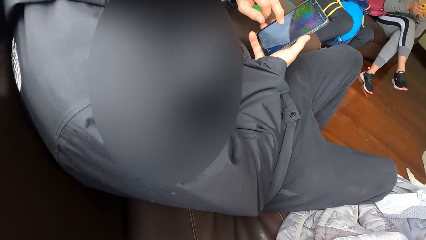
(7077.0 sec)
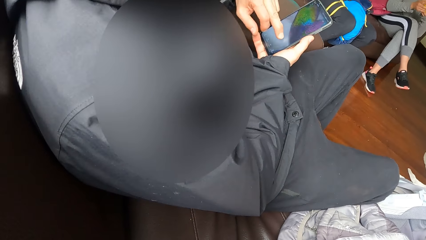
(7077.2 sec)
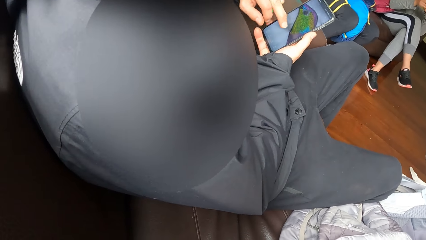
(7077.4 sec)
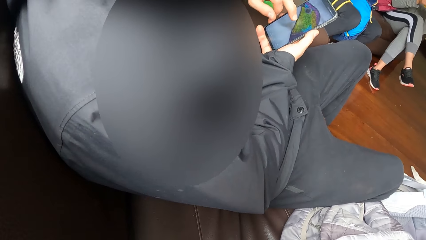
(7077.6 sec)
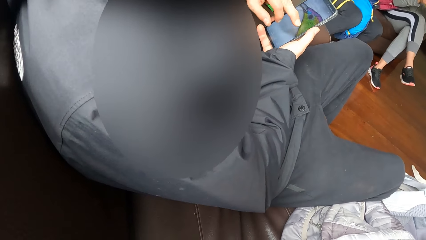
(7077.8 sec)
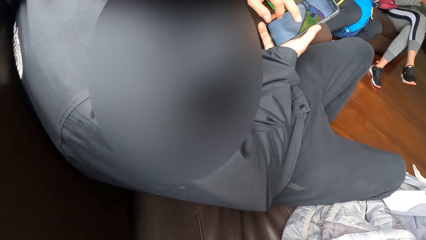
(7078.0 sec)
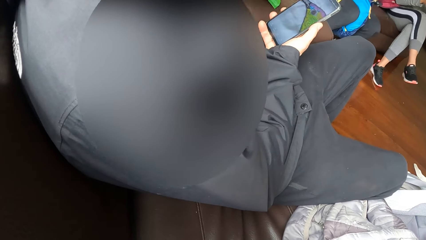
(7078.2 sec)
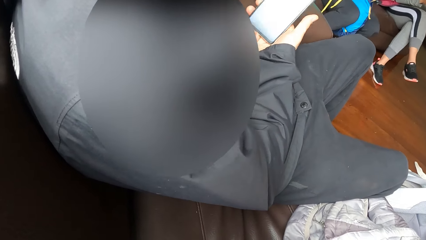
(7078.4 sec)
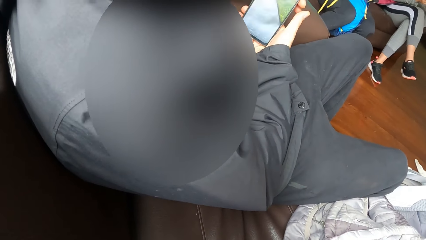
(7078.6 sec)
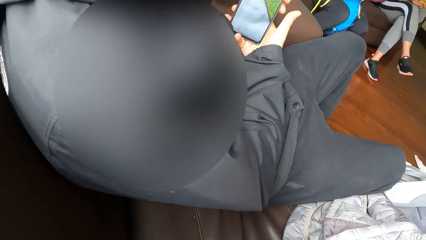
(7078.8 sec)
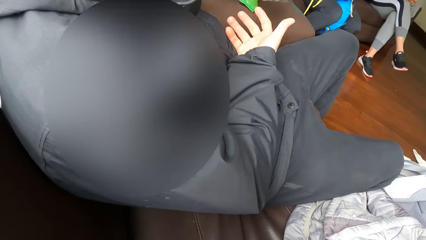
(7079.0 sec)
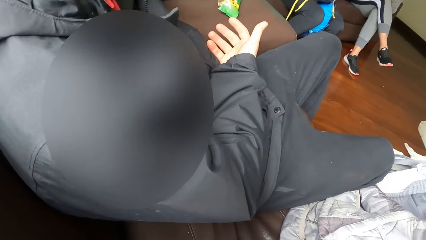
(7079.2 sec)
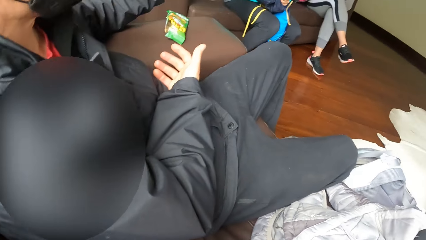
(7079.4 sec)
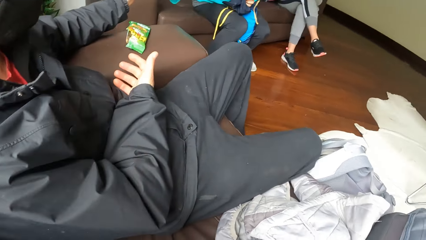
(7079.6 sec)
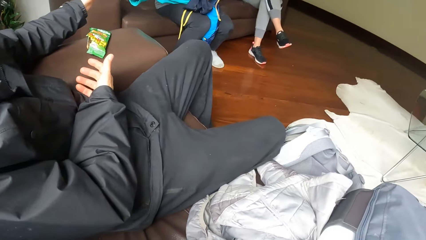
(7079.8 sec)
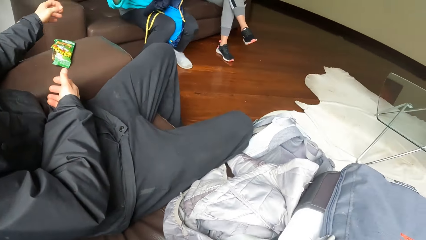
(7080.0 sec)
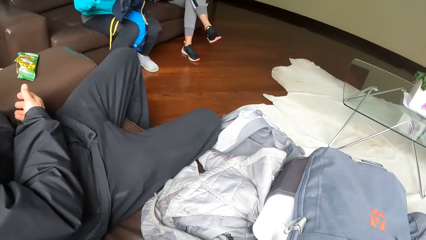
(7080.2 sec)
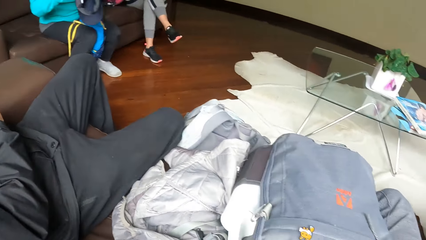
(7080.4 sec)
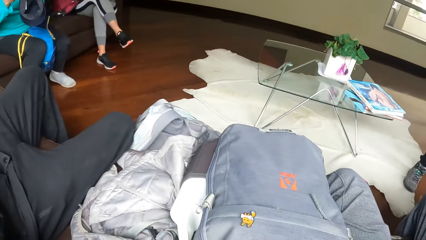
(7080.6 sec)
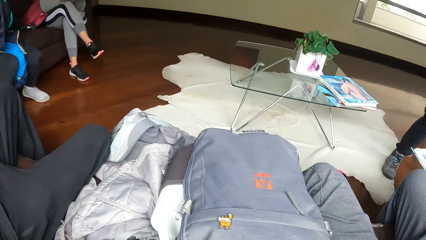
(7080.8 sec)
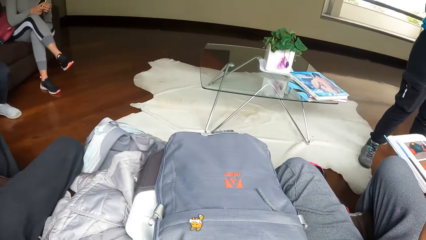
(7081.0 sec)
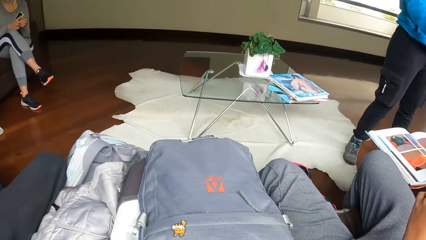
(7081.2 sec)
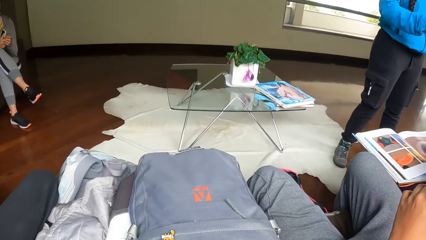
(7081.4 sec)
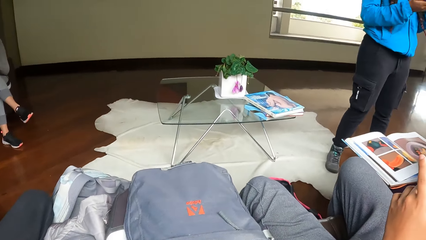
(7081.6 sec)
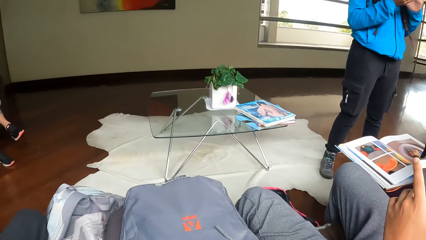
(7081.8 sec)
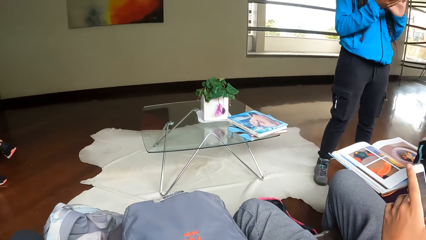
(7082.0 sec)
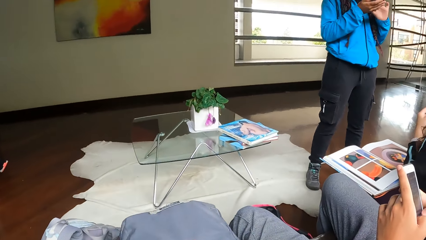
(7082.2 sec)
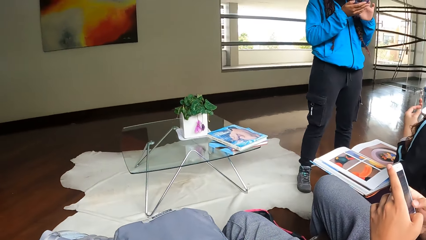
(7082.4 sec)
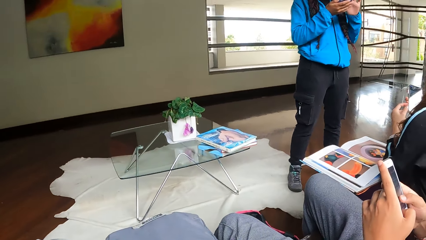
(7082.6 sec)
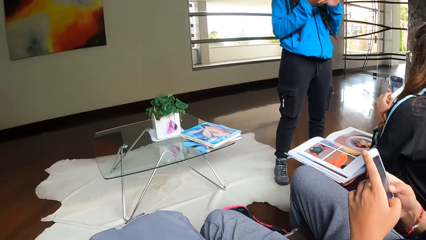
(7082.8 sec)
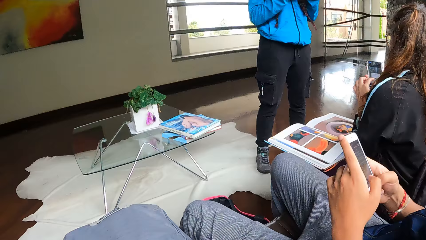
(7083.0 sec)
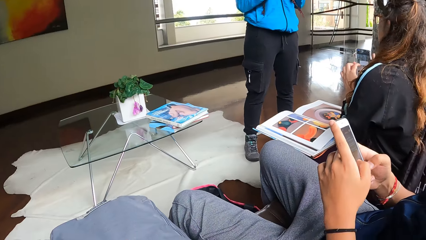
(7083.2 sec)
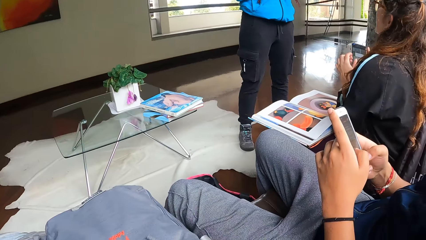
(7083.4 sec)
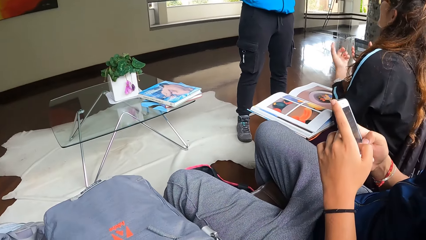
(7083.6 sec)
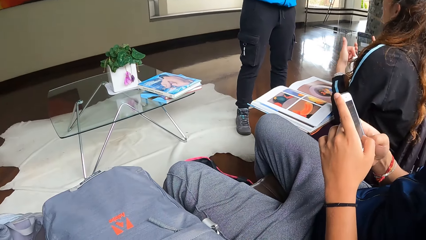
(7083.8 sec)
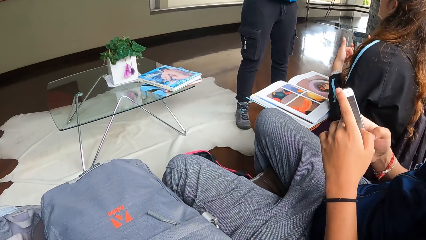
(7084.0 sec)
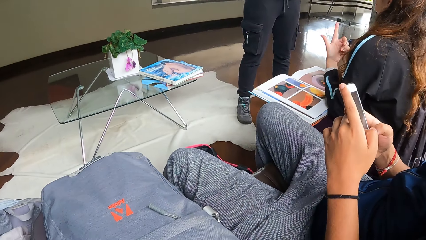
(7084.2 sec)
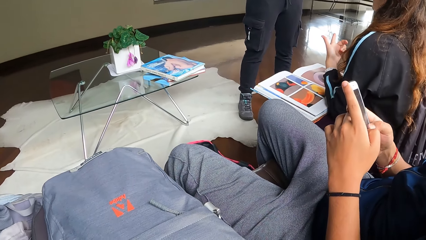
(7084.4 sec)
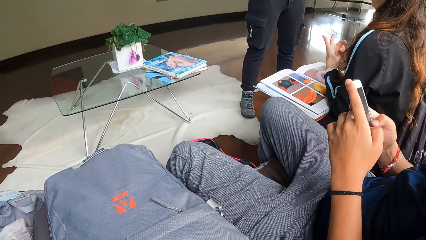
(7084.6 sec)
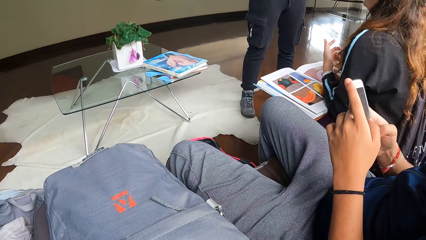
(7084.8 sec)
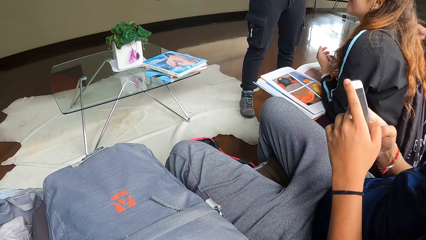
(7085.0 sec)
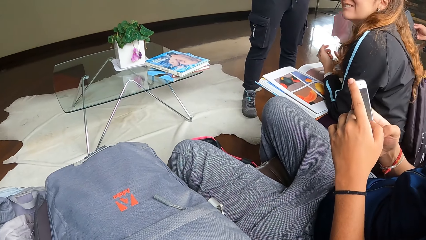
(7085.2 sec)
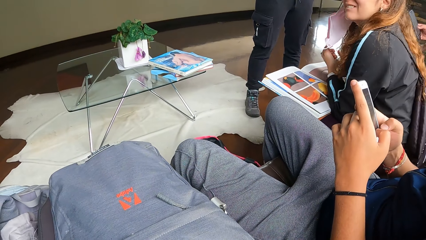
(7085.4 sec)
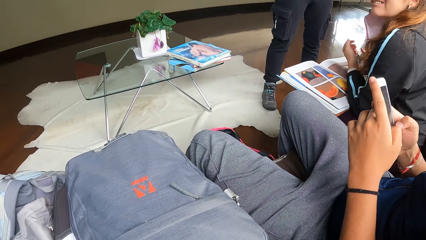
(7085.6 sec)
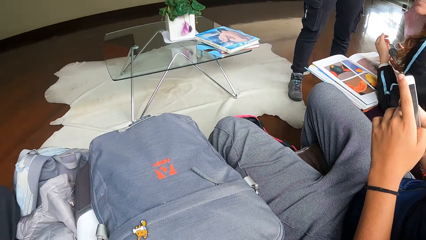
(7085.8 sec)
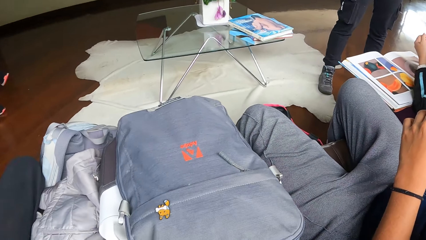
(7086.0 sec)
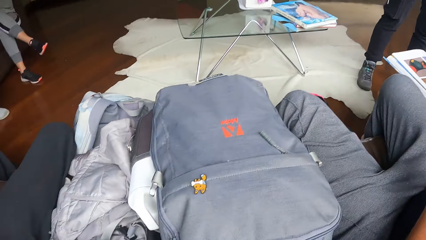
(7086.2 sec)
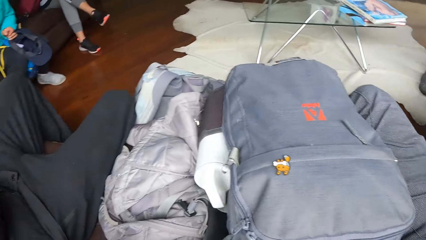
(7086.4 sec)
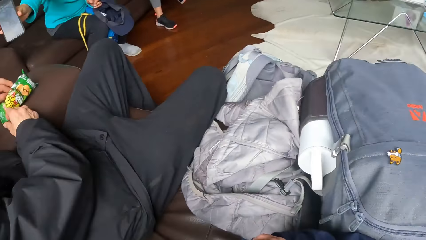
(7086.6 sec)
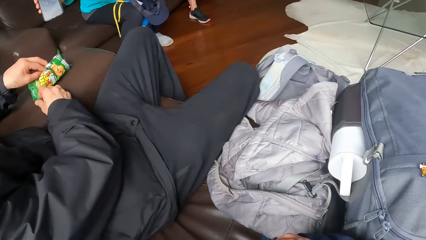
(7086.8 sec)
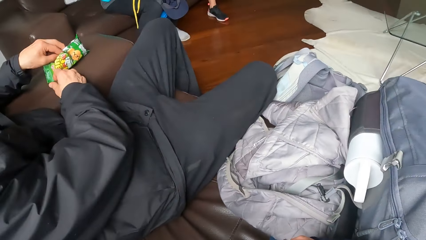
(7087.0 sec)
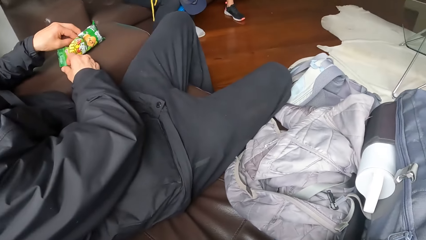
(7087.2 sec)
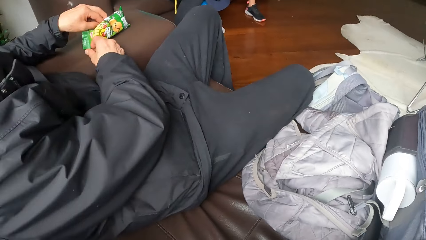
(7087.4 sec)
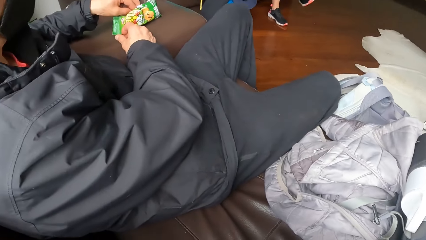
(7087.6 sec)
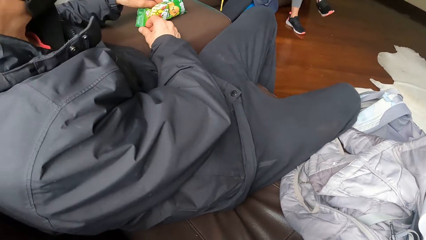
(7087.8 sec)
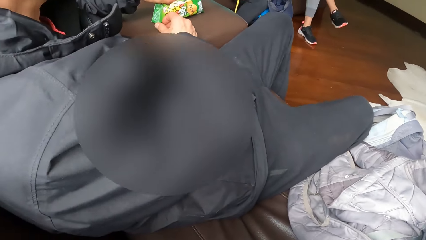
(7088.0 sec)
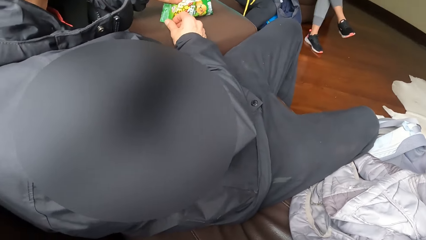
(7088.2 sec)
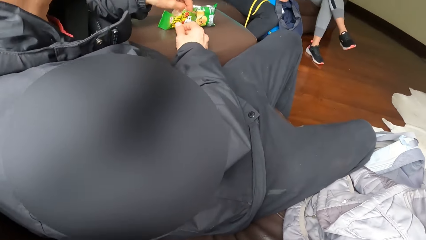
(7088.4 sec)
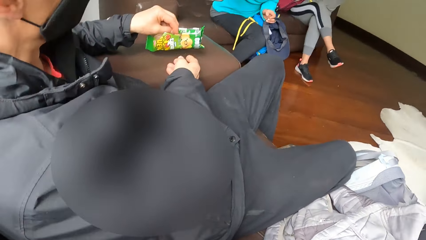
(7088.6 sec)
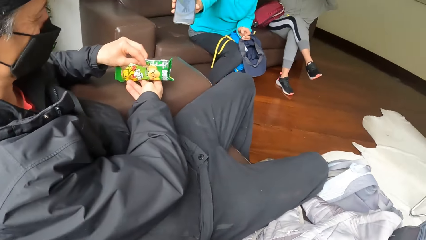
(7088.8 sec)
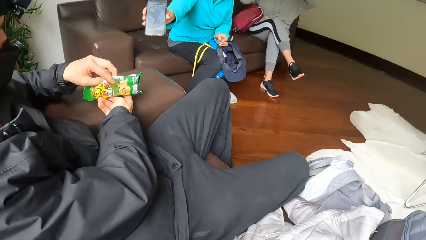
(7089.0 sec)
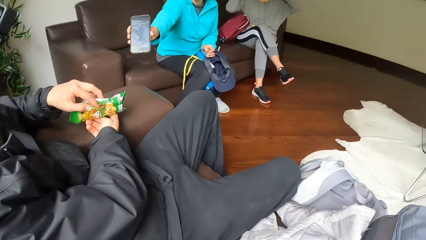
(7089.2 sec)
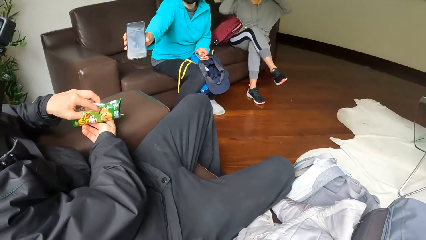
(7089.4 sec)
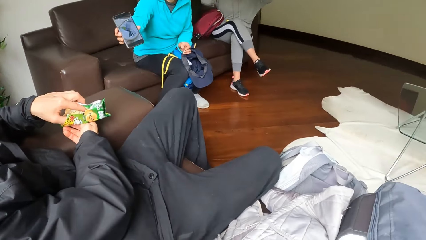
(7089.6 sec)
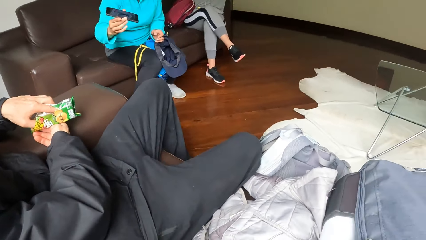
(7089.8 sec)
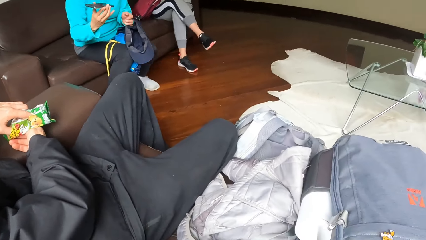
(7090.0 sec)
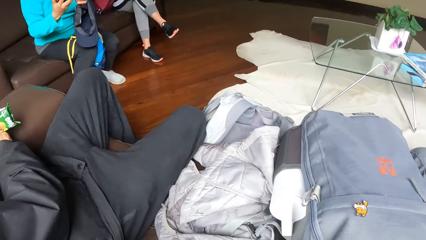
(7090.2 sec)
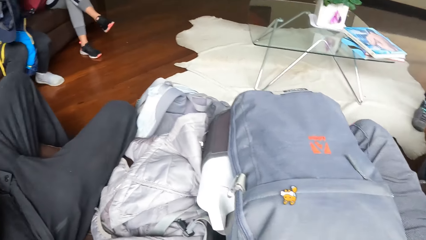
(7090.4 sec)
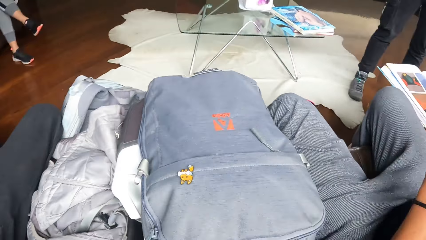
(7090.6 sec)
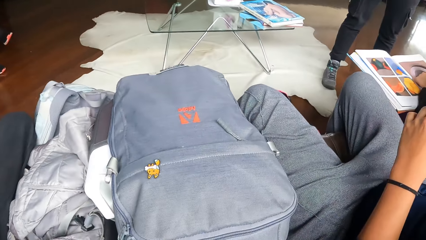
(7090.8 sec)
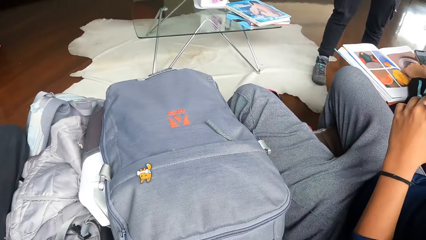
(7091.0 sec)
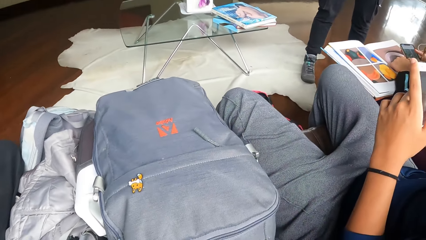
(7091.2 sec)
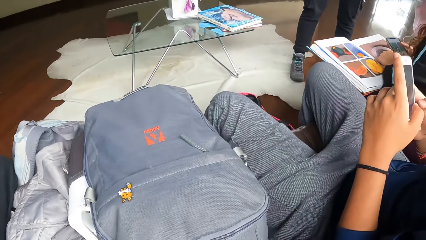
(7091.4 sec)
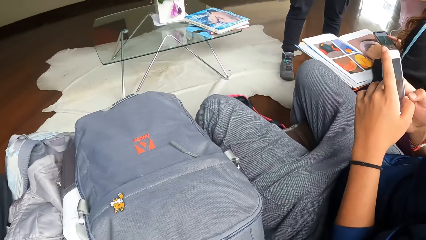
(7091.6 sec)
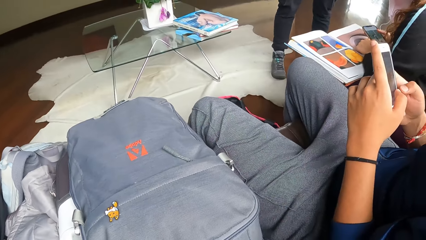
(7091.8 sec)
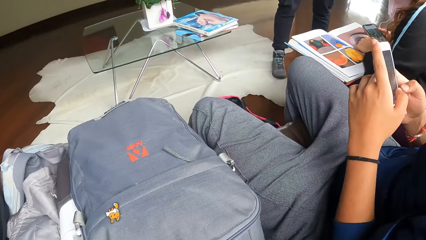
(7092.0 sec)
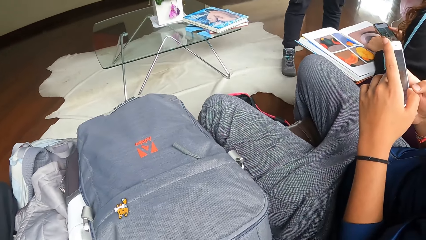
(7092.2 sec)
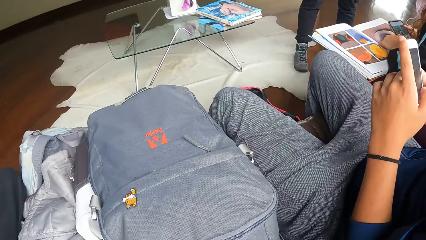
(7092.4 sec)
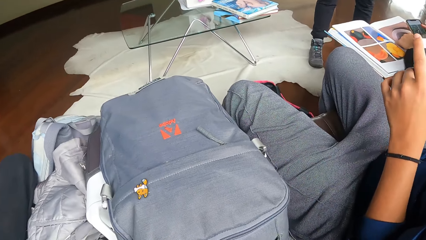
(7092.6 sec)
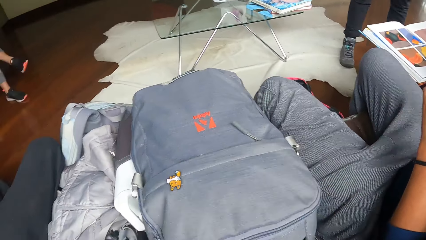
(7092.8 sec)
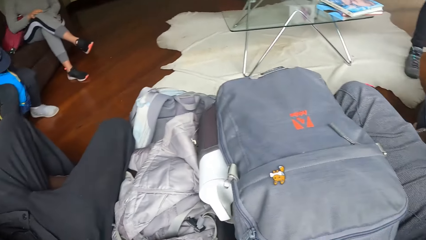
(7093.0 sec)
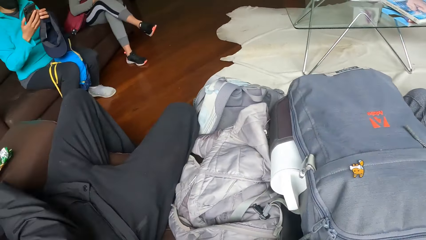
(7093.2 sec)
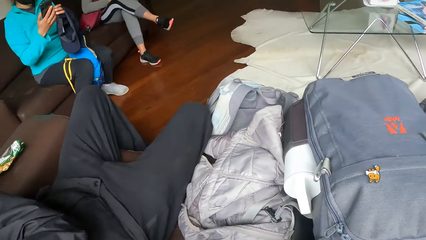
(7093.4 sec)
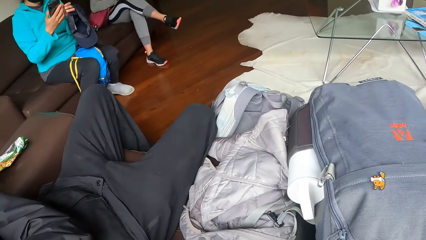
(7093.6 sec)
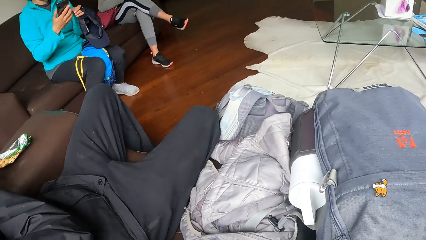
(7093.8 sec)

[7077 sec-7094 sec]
A woman operates a phone with her hands. The man moves a sachet on a sofa with his left hand.
